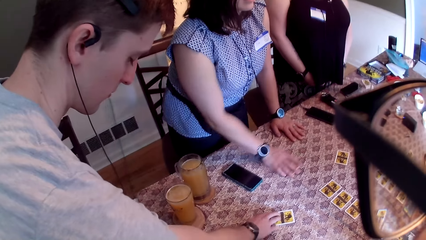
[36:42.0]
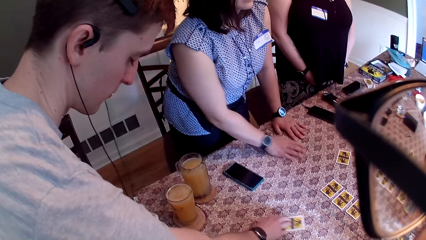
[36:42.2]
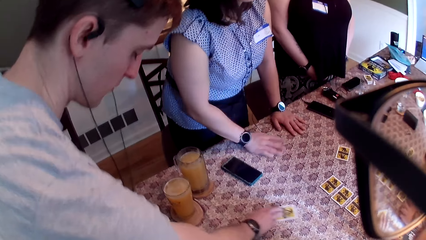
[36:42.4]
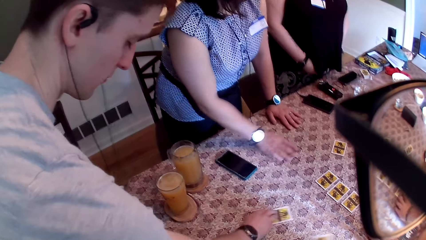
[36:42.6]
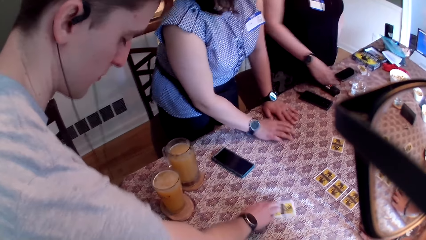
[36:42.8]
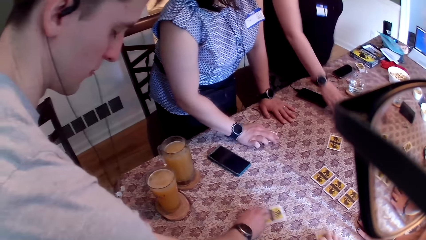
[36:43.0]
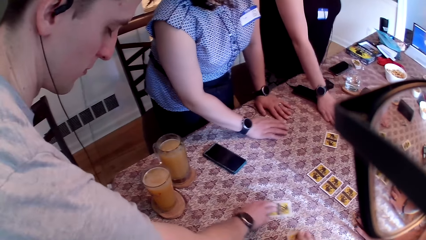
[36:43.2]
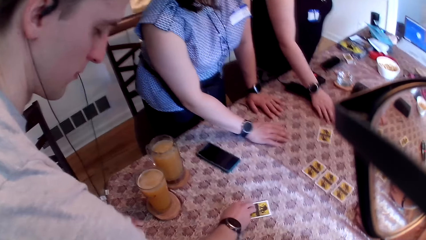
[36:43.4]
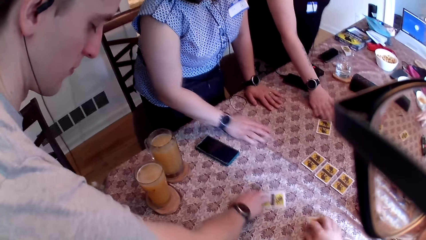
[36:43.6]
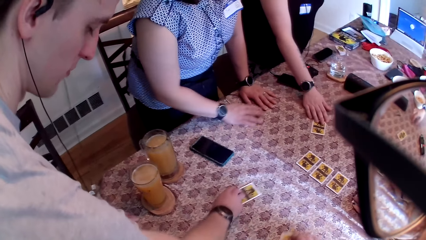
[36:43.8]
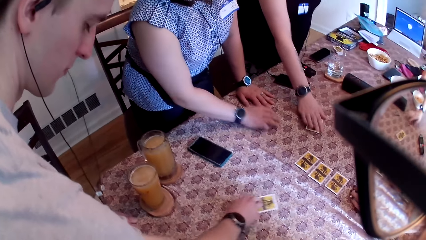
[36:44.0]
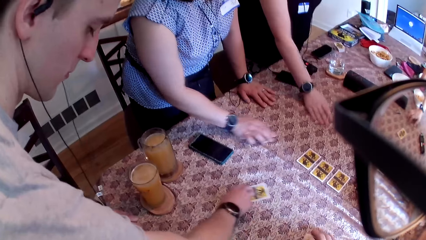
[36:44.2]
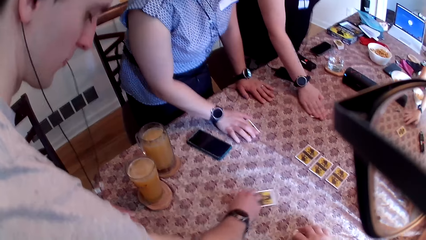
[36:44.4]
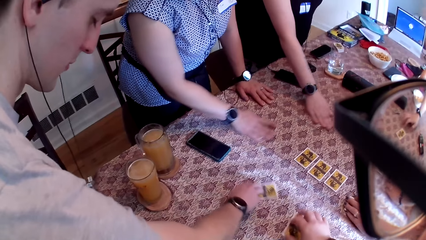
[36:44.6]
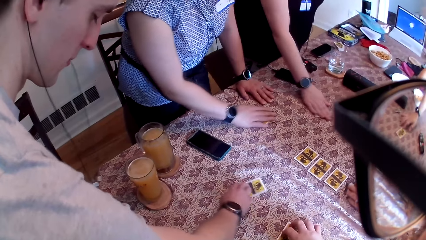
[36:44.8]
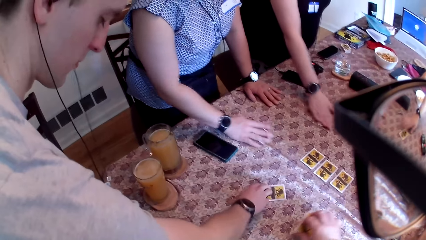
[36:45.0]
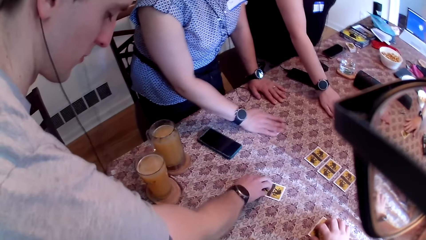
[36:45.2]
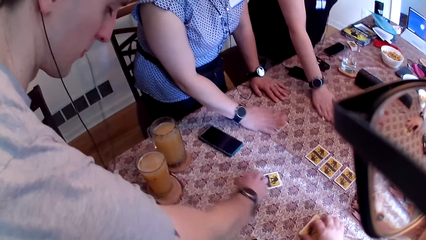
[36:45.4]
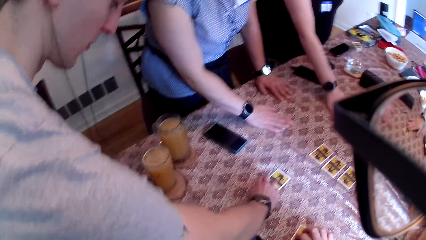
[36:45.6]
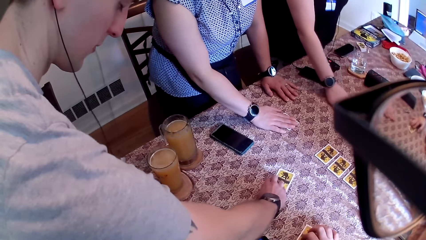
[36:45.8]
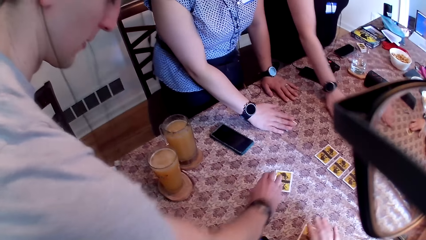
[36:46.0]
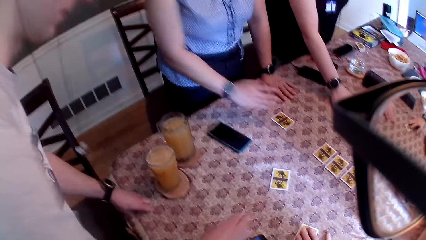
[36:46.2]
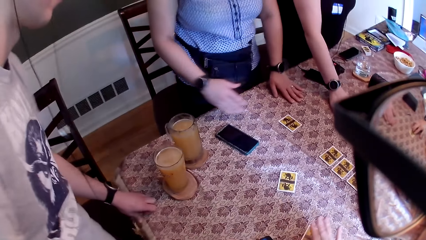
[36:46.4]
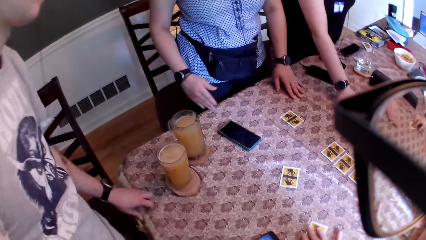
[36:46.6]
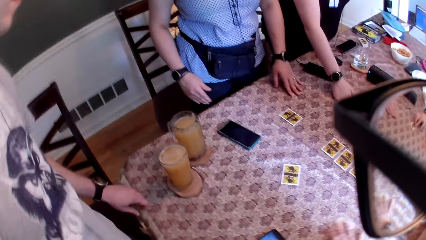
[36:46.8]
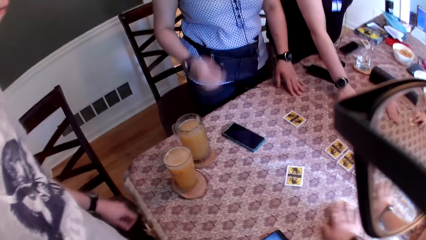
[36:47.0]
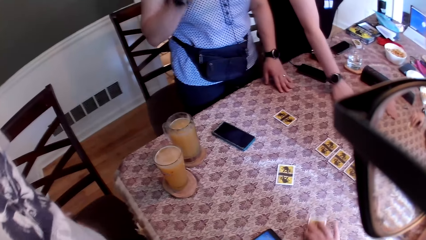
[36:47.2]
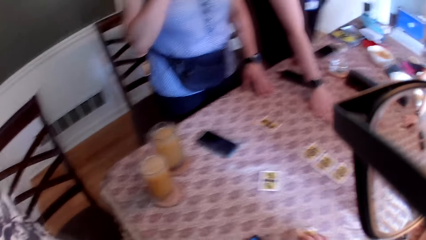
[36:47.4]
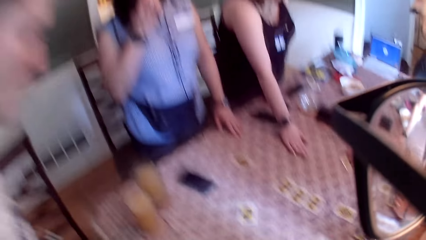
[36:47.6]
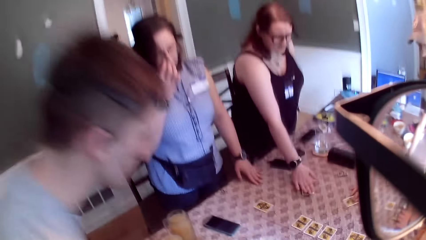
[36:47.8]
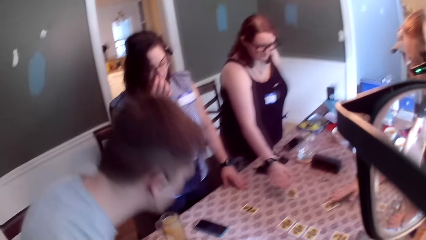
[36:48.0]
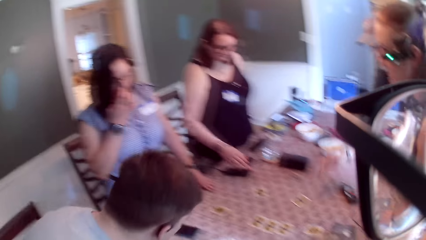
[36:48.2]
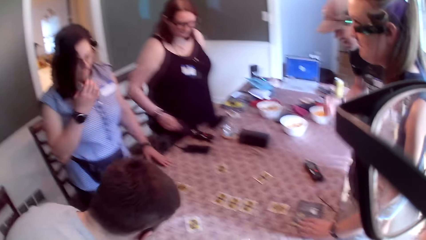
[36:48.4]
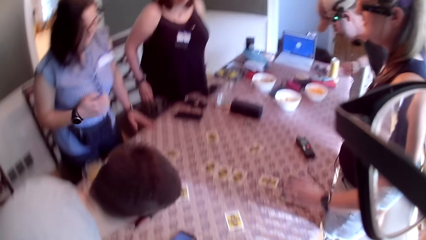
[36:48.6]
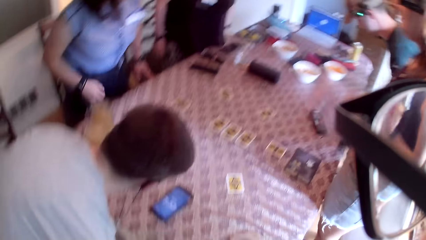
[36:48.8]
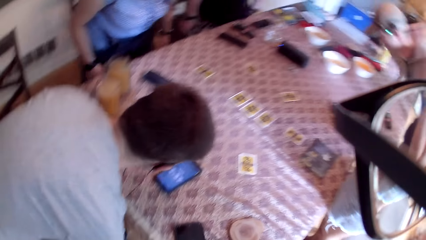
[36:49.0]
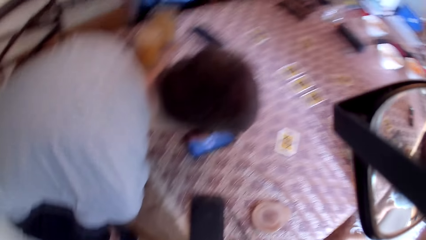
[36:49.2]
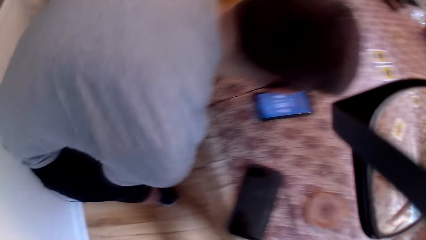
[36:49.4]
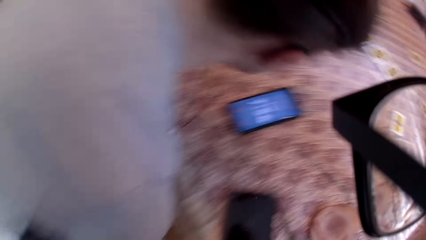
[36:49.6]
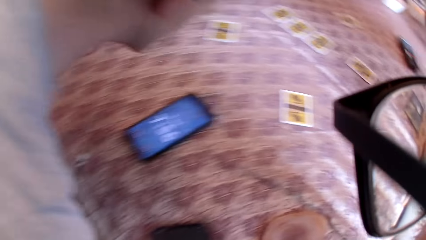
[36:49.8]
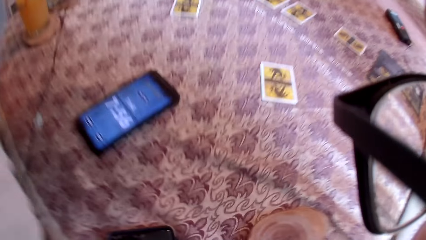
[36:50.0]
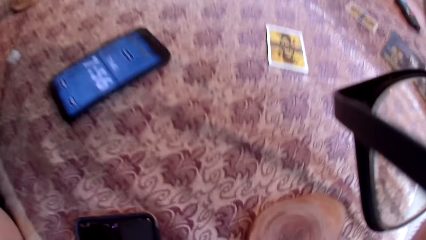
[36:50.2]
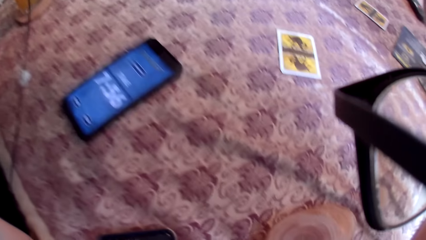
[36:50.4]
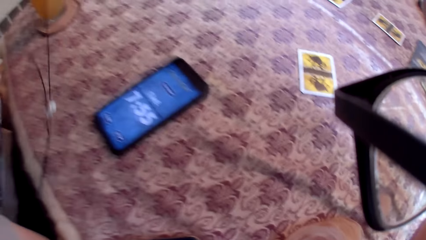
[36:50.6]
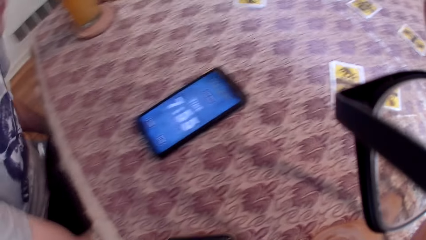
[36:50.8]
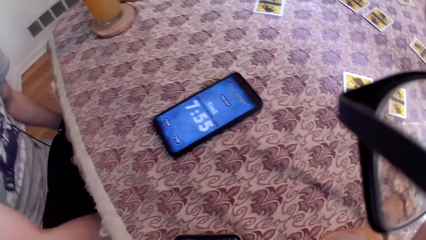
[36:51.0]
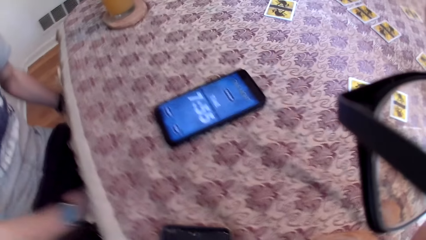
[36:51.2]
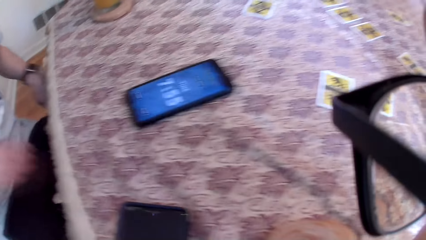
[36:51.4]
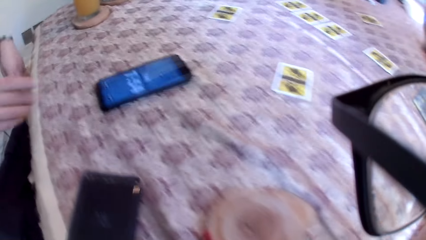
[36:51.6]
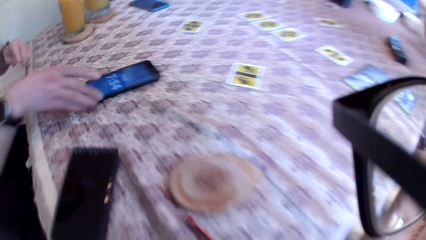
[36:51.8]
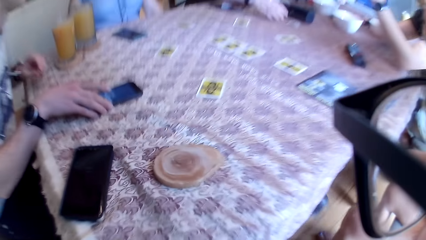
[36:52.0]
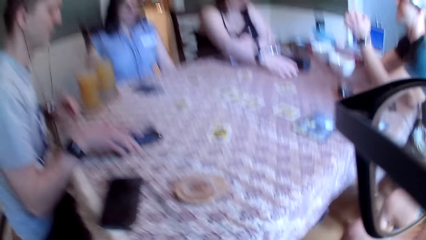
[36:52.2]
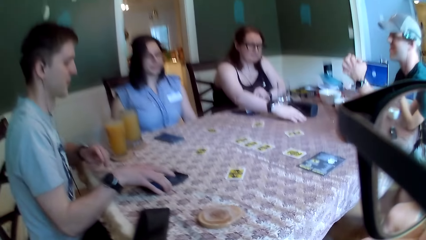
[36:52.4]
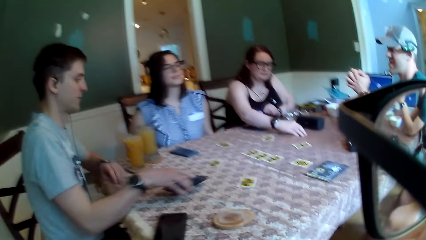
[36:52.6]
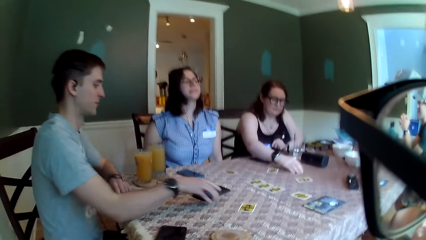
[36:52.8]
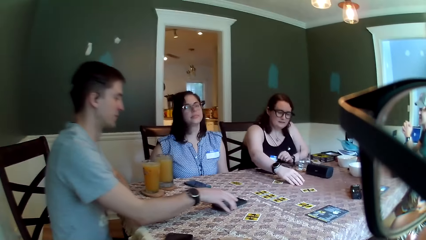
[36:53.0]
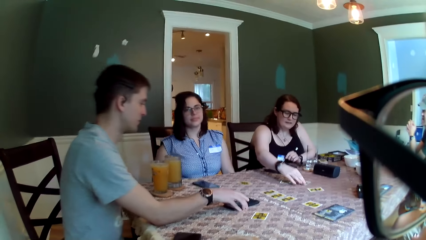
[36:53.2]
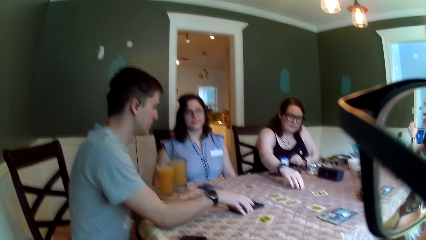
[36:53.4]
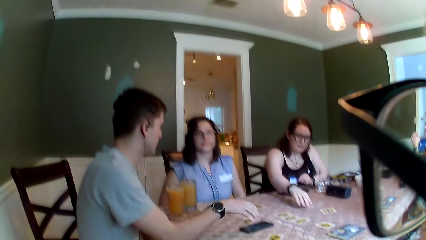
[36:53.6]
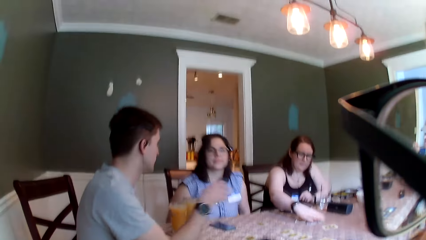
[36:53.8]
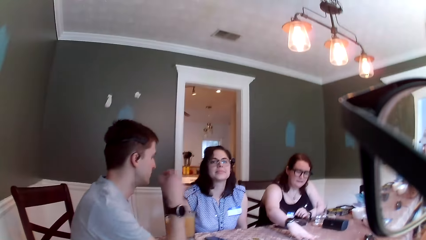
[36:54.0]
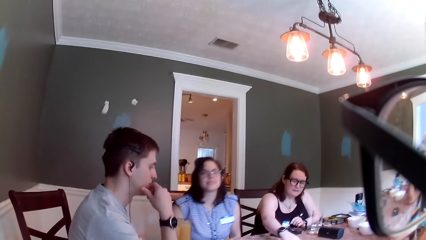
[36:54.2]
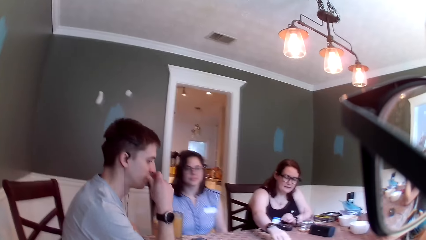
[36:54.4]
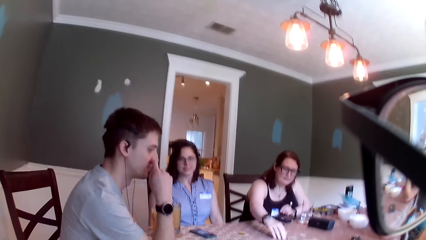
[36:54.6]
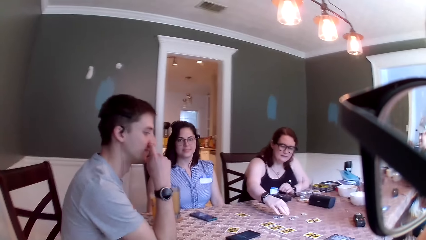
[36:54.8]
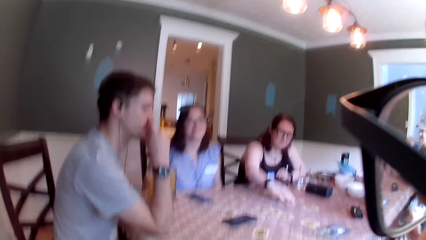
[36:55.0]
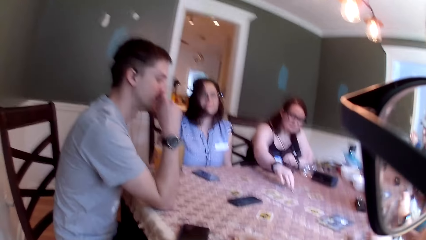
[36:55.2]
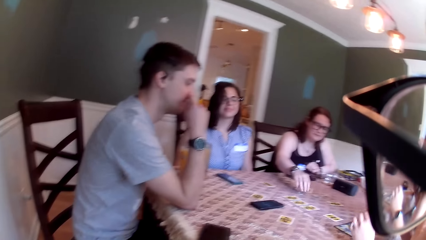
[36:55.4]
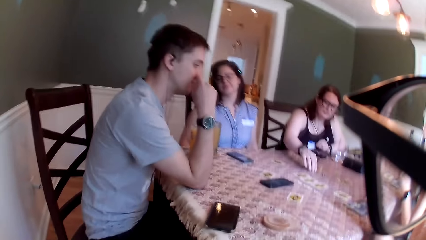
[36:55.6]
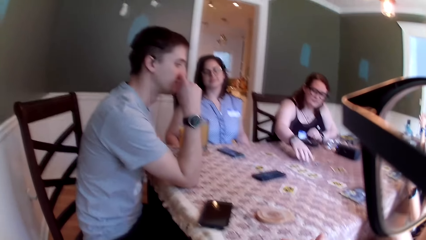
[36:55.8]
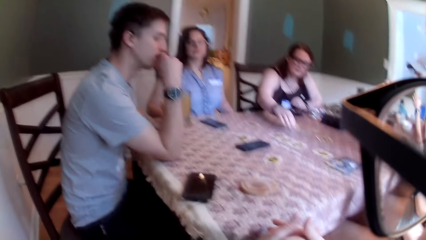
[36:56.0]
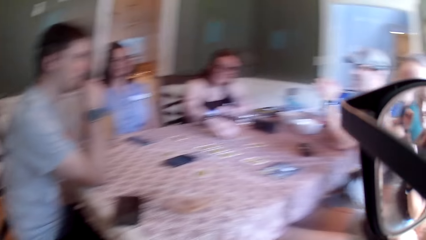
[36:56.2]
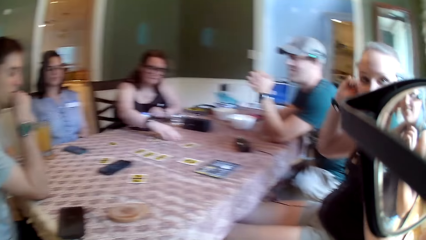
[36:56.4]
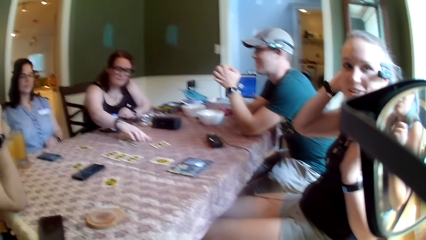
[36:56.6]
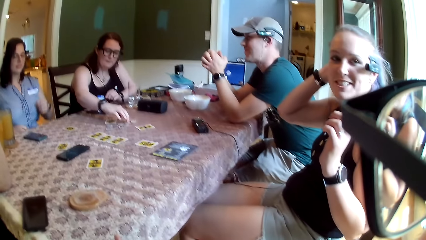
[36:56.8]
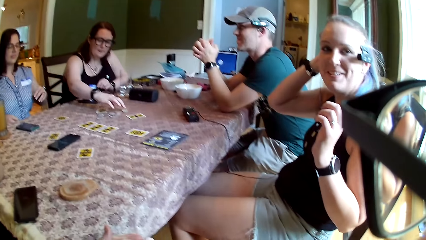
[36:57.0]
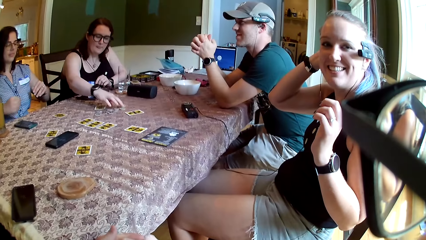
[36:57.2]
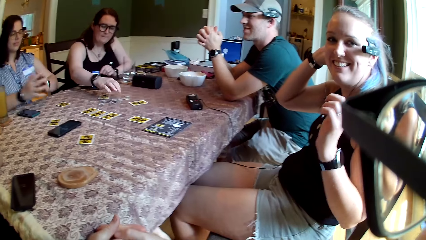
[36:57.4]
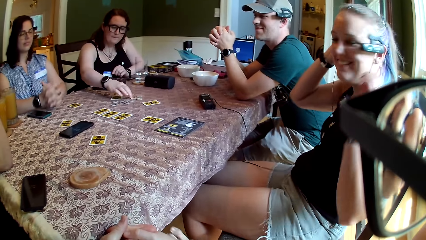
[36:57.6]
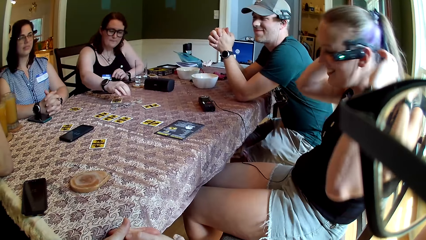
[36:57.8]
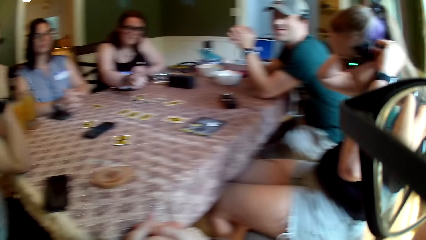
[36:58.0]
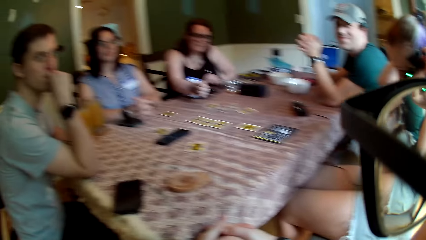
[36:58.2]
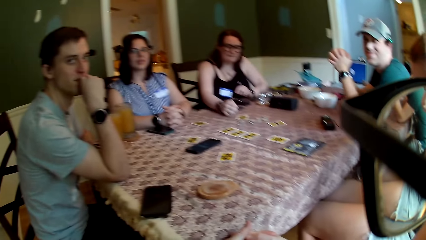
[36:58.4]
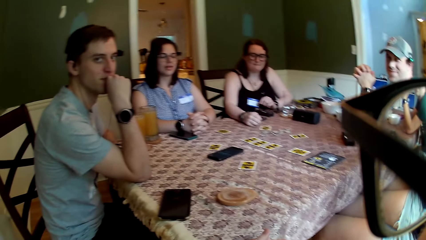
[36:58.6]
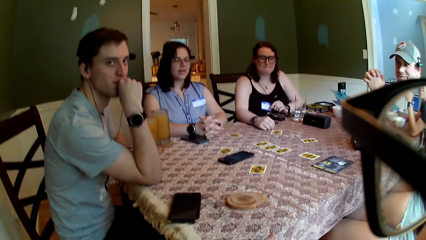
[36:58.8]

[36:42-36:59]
The woman jiggles the card on the table with her right hand. The man jiggles the card on the table with his right hand. The camera wearer jiggles a card on the table with his right hand. Another woman stretches her right hand towards a card. The second woman grabs the card with her right hand and jiggles the card with her right hand. The first woman leaves the card in her right hand. The man leaves the card in his right hand. A third woman interacts with the group of people. The camera wearer sits along with the group of people. He raises his hand up. He converses with the group of people. The first woman converses with the group of people. The man shifts a phone forward with his right hand. The camera wearer touches the phone. The second woman arranges coins with her right hand. The camera wearer looks around. The third woman adjusts a camera around her head with her right hand. The third woman interacts with the camera wearer. The first woman puts both hands on the table and couples her hand on the table.
